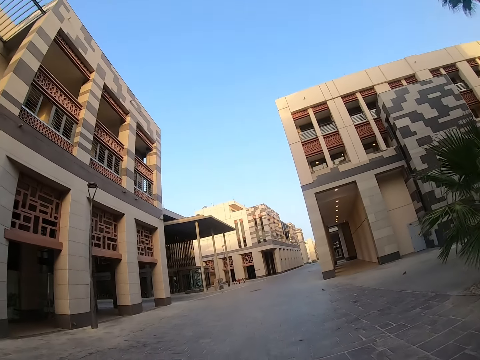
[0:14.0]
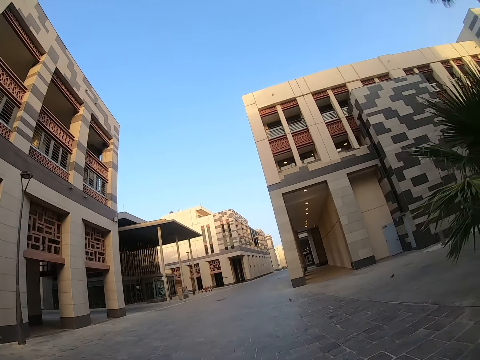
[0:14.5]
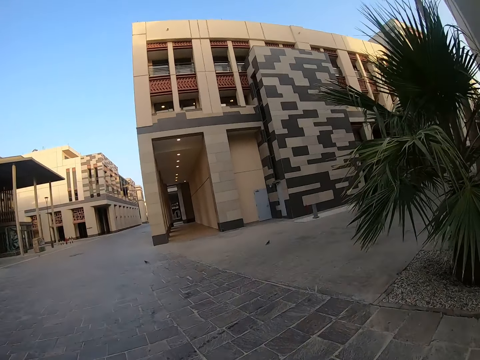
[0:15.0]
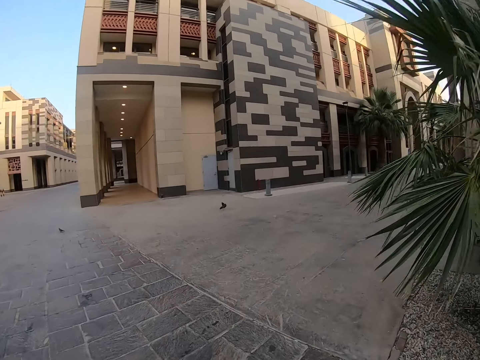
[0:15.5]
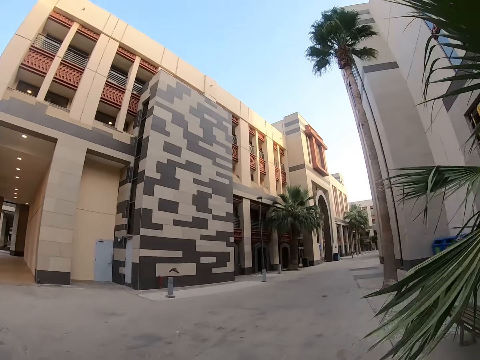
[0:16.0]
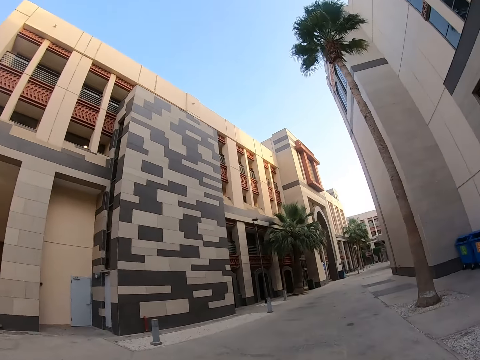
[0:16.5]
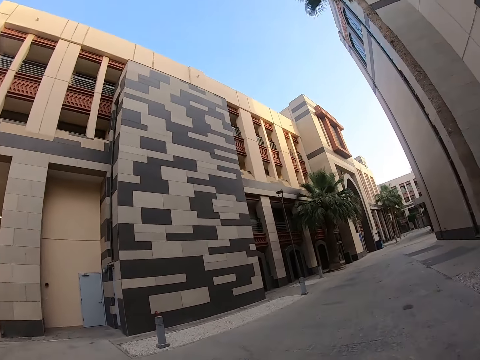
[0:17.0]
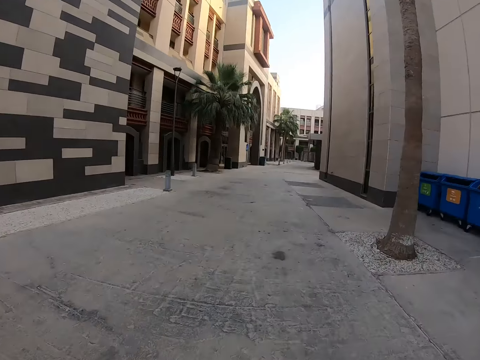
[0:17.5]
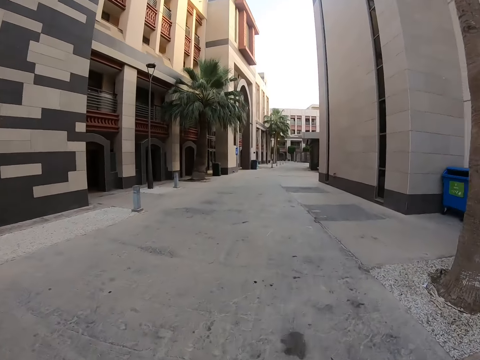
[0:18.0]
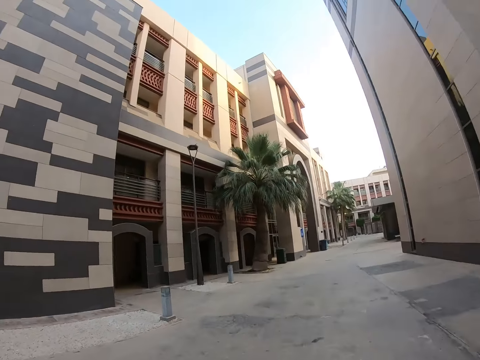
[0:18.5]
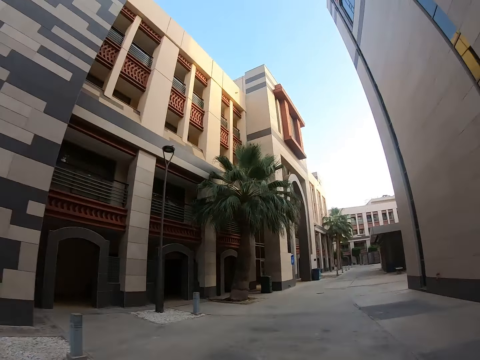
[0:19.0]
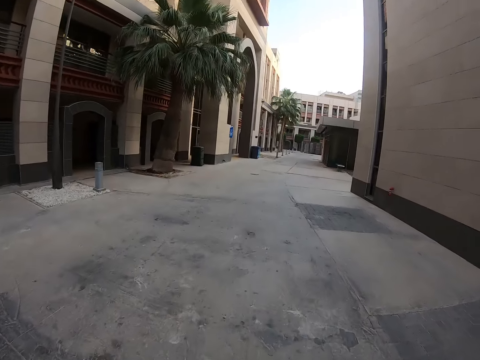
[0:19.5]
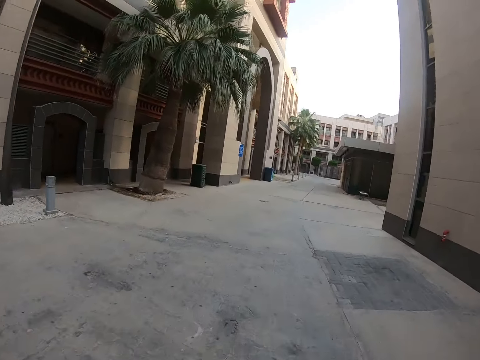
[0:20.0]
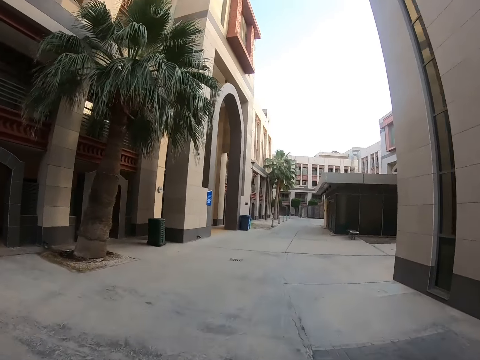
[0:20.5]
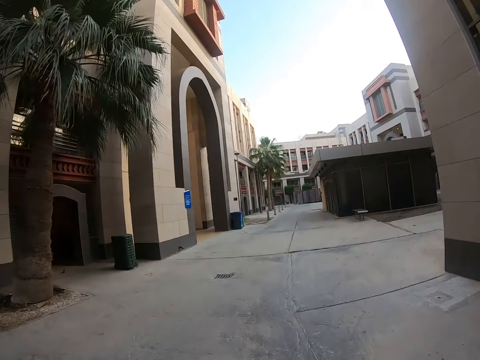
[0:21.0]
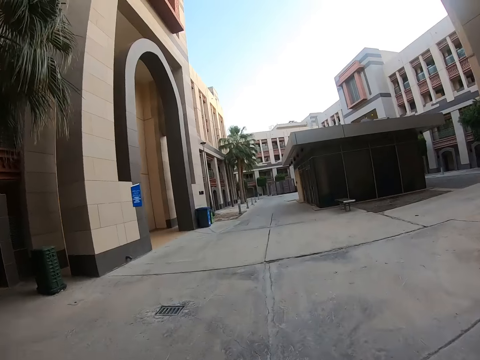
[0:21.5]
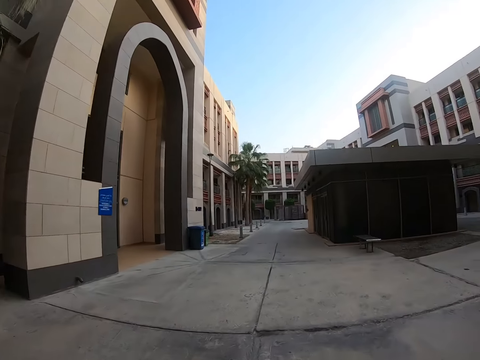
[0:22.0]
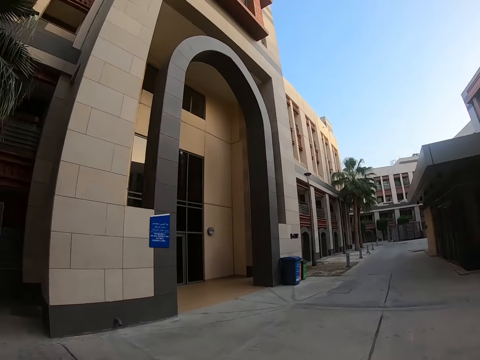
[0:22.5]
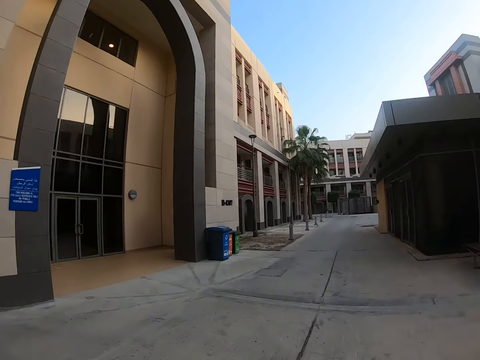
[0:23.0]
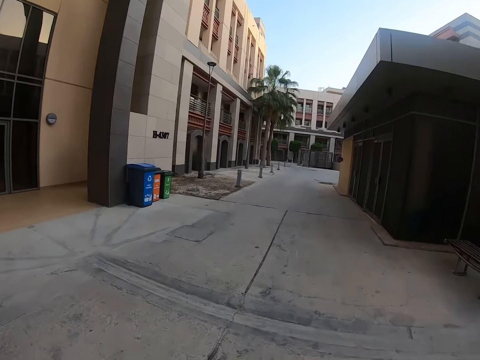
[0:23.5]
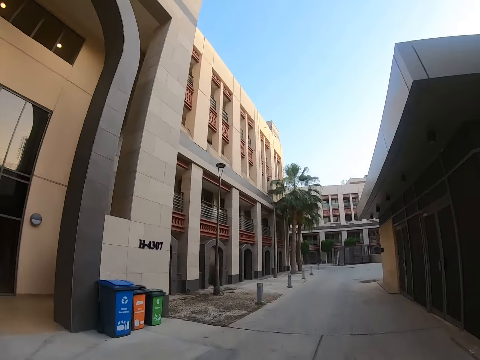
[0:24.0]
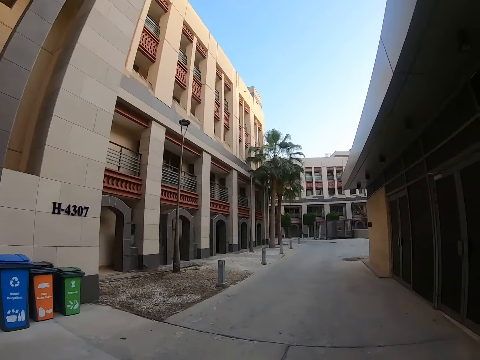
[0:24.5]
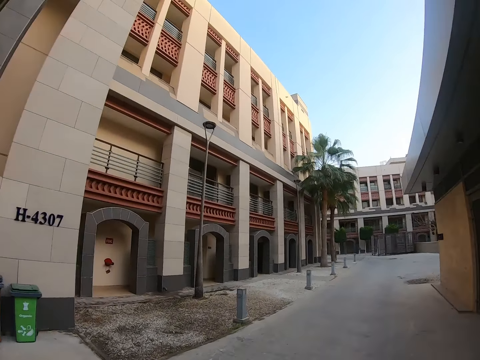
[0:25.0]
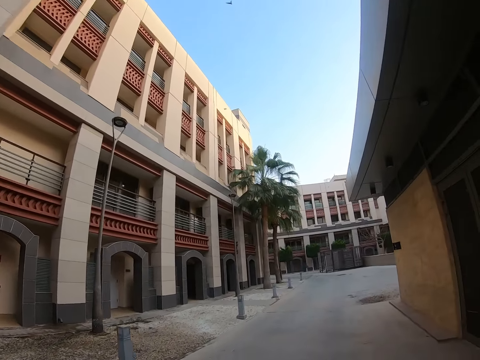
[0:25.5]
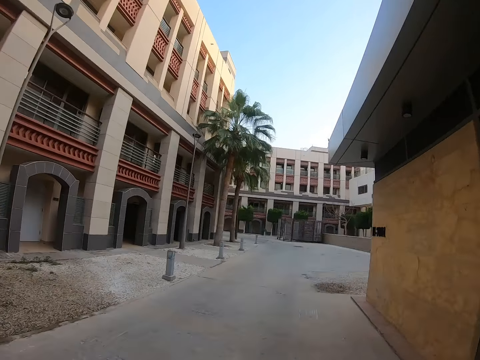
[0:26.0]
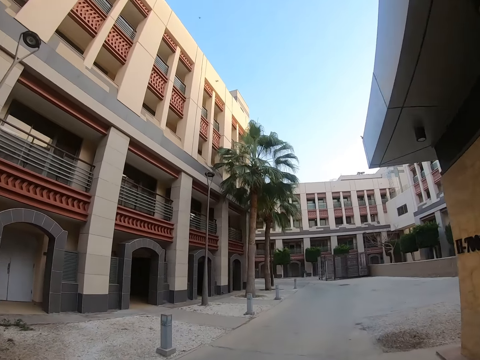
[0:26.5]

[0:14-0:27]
The camera wearer turns around. They run on the road. They look around. They run on the road.

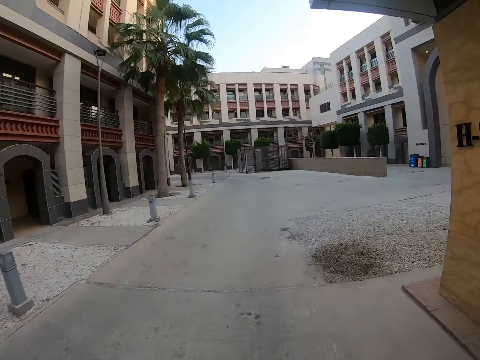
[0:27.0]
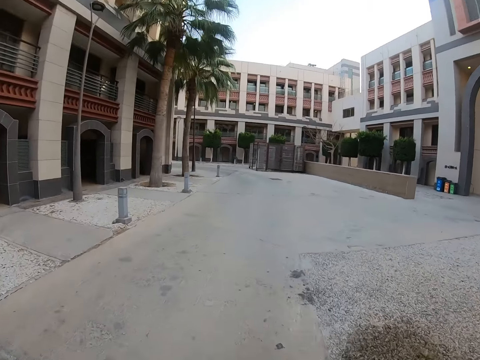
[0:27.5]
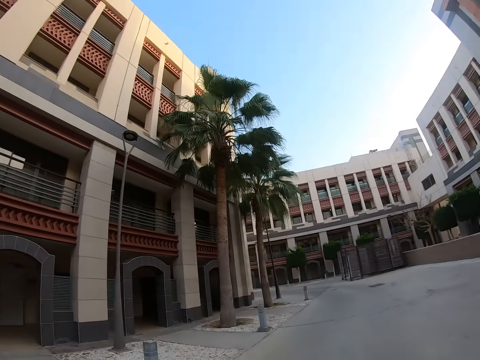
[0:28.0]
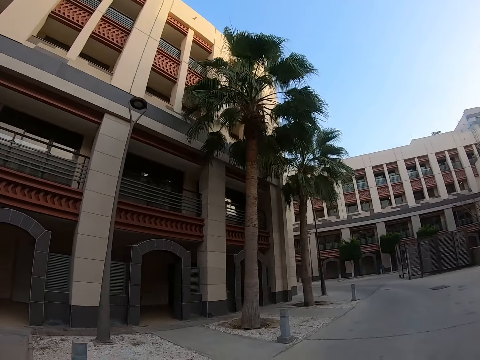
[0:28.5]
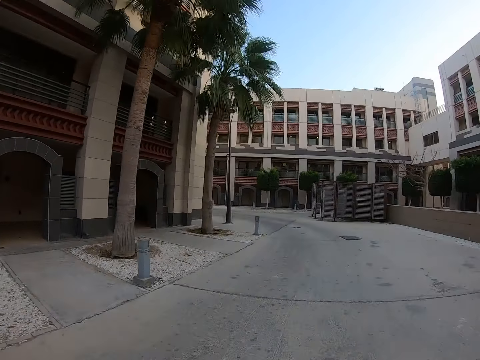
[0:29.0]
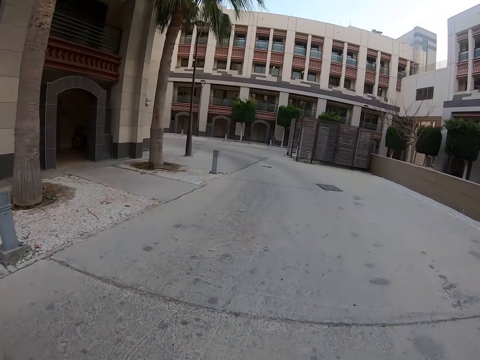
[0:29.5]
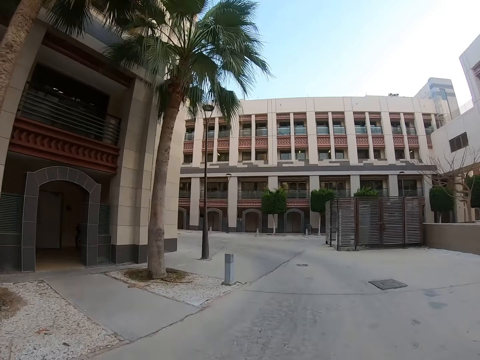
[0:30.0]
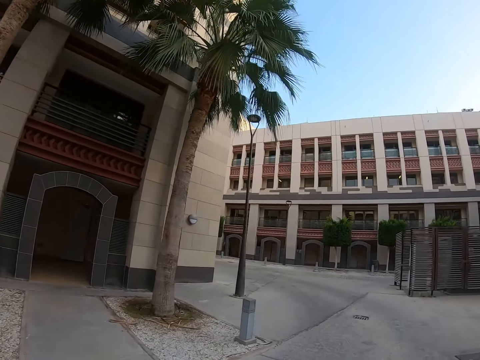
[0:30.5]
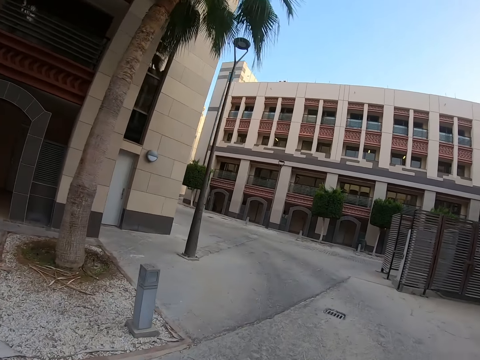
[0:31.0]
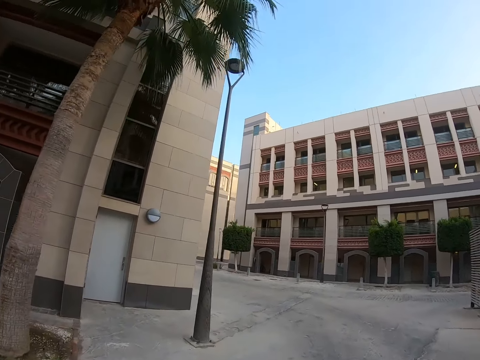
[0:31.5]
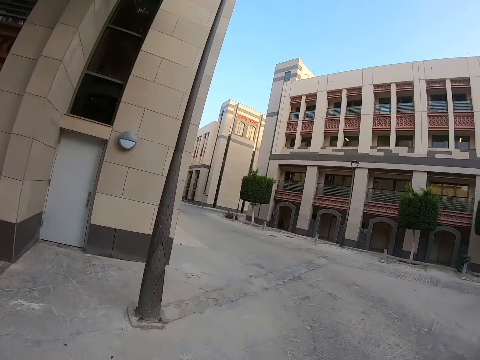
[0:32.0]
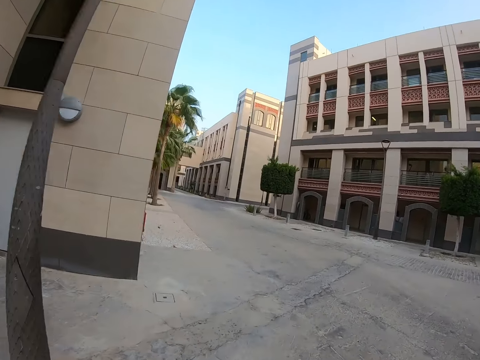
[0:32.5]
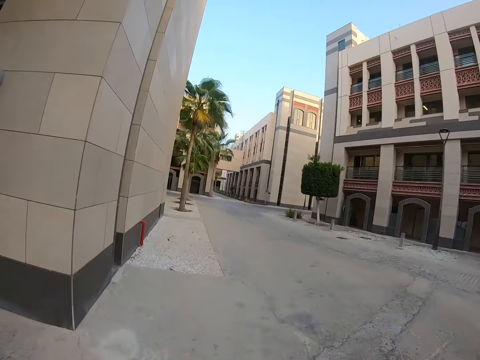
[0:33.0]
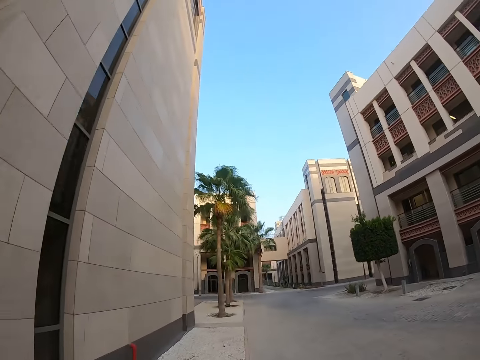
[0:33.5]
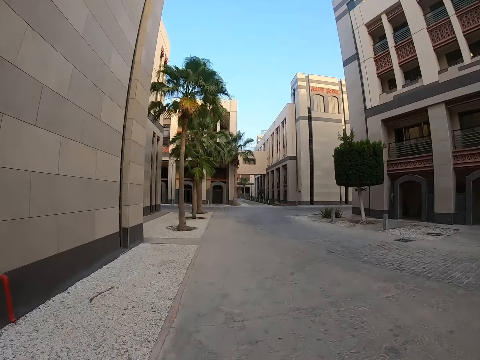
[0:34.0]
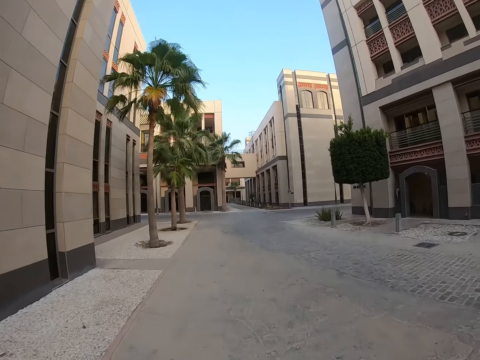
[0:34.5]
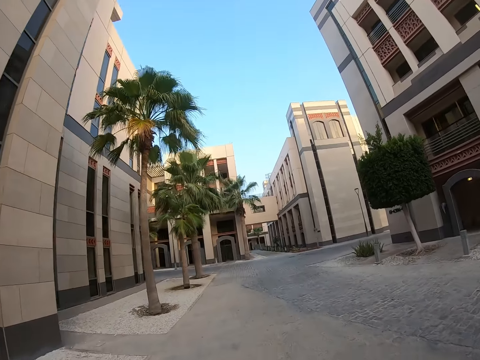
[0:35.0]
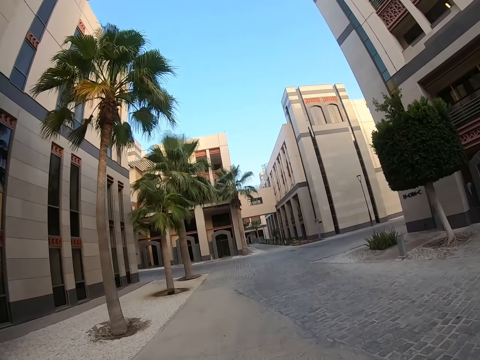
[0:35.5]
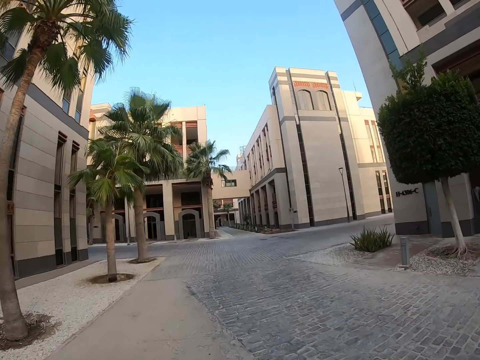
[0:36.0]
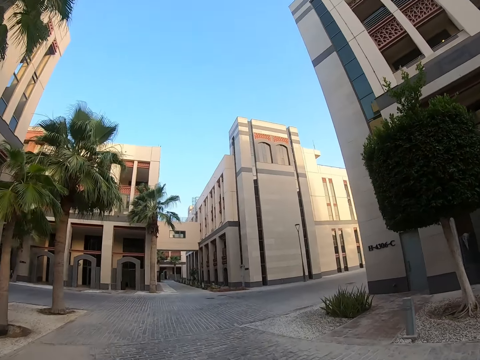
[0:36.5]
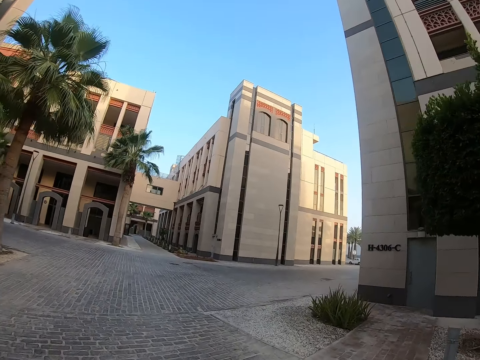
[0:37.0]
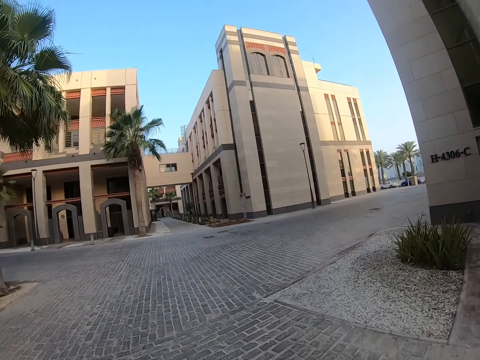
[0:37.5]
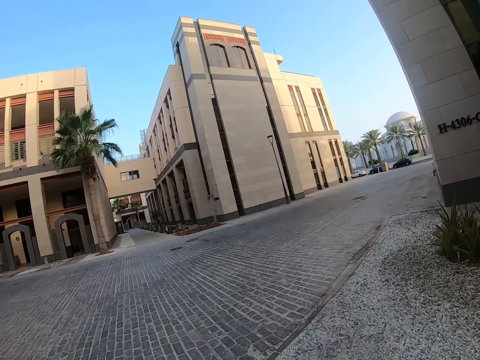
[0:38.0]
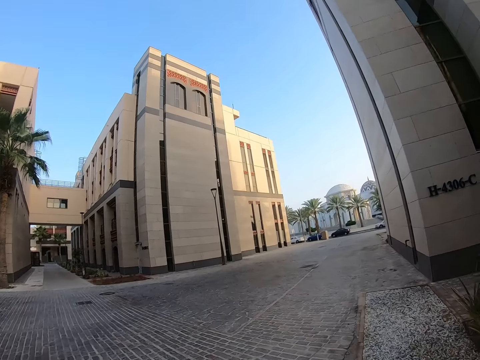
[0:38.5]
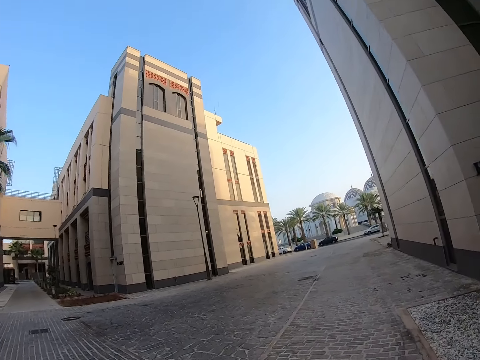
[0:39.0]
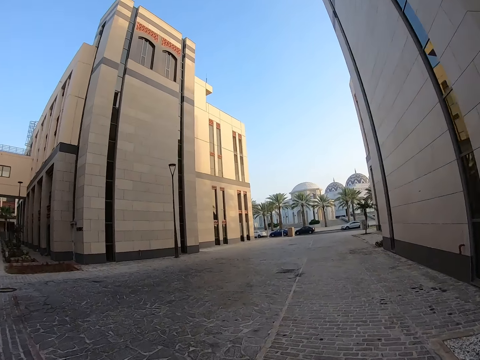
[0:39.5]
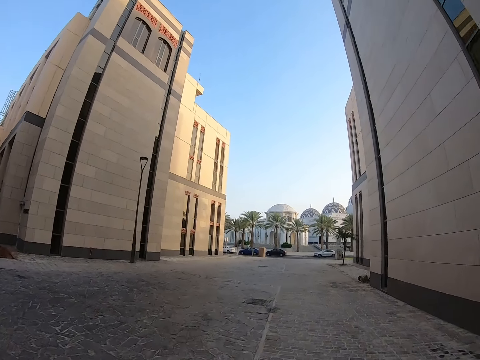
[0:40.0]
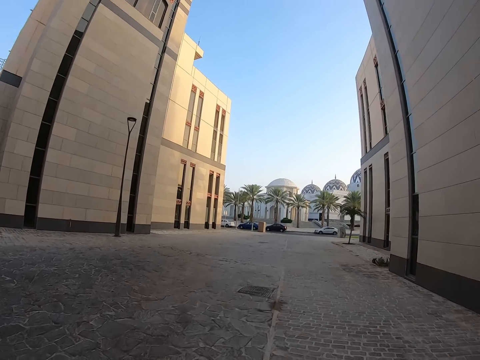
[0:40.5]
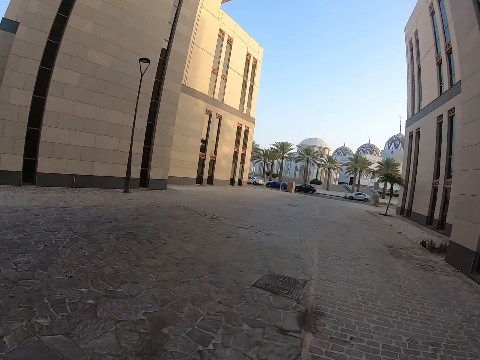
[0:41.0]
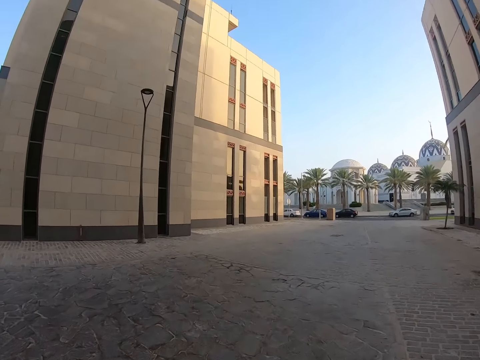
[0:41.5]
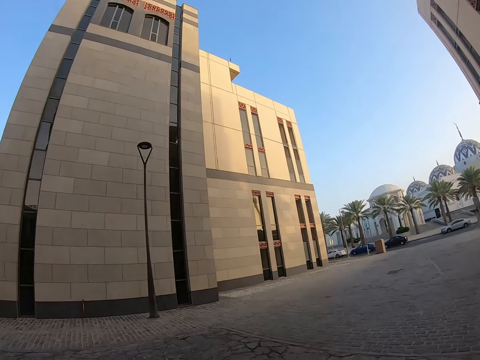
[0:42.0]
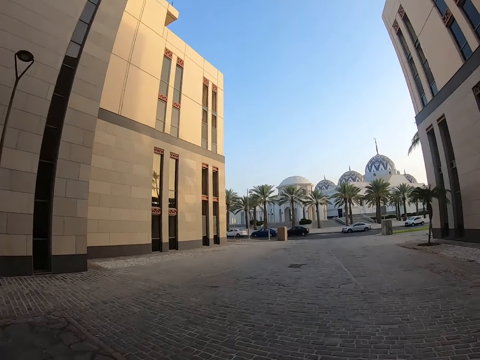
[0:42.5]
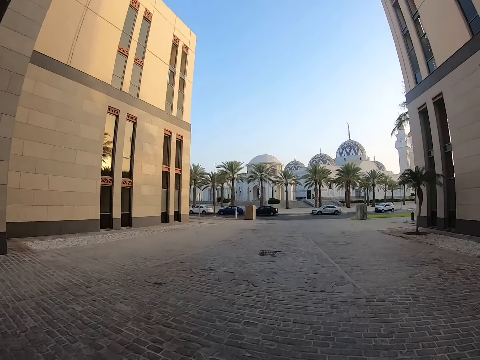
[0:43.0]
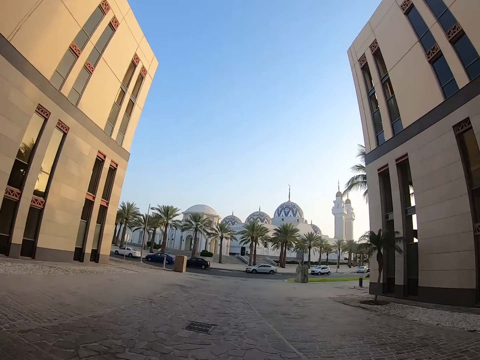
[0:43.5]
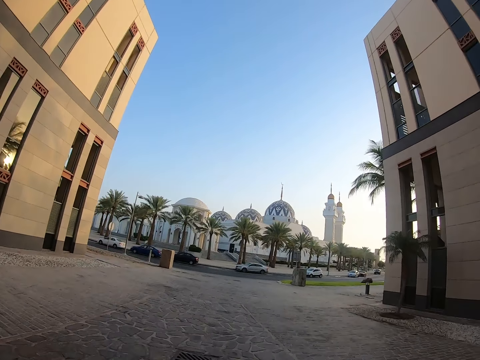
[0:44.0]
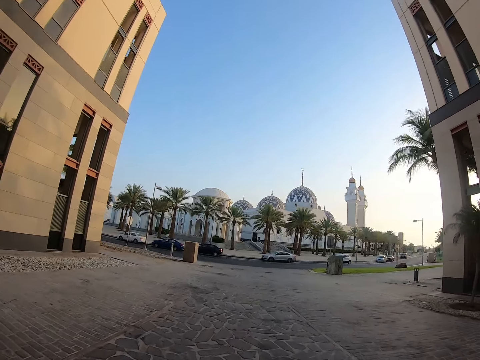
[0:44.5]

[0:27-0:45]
The camera wearer looks around. They run on the road. They turn around. They run on the road. They turn around. They run on the road.
